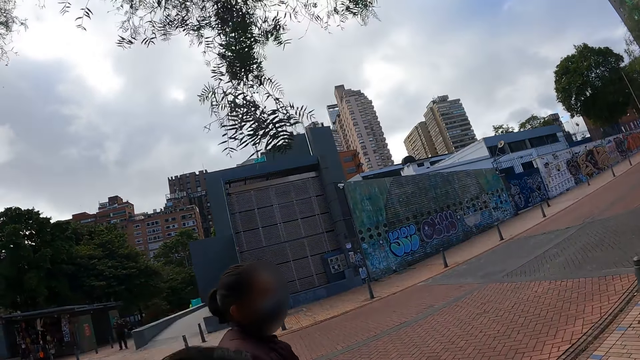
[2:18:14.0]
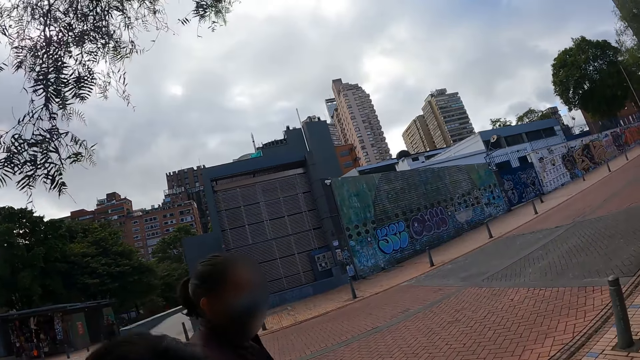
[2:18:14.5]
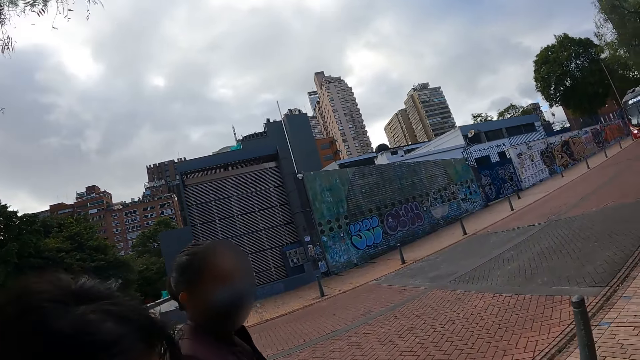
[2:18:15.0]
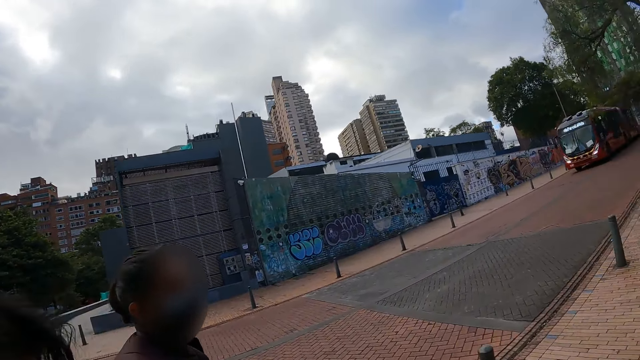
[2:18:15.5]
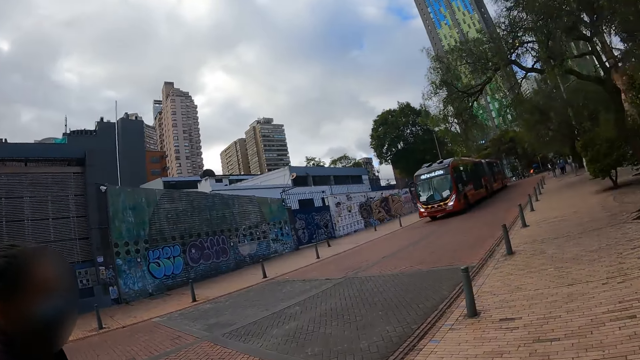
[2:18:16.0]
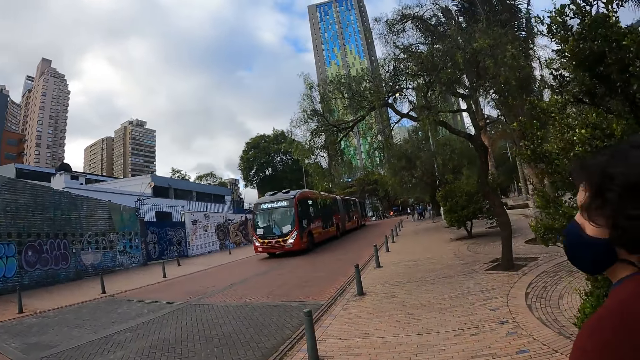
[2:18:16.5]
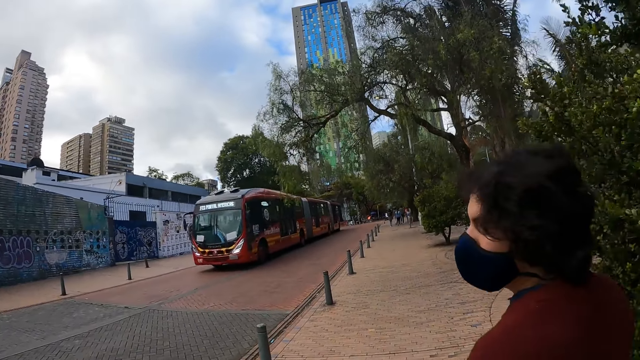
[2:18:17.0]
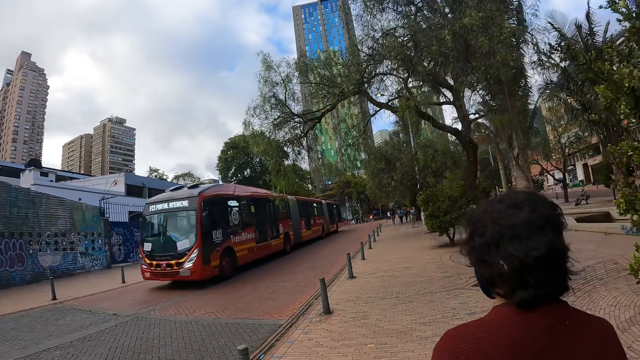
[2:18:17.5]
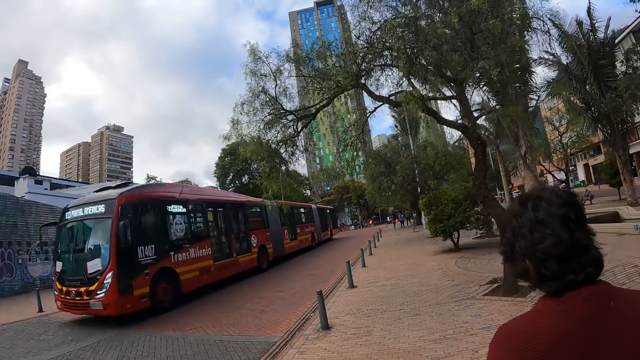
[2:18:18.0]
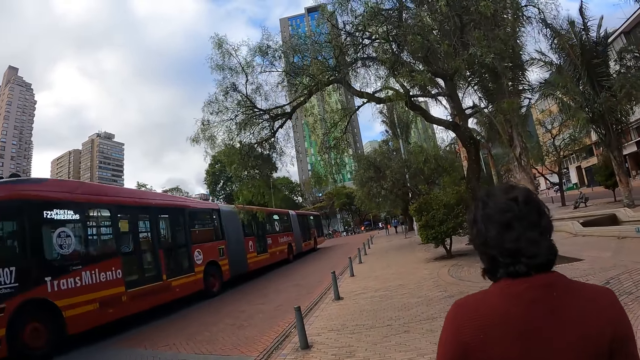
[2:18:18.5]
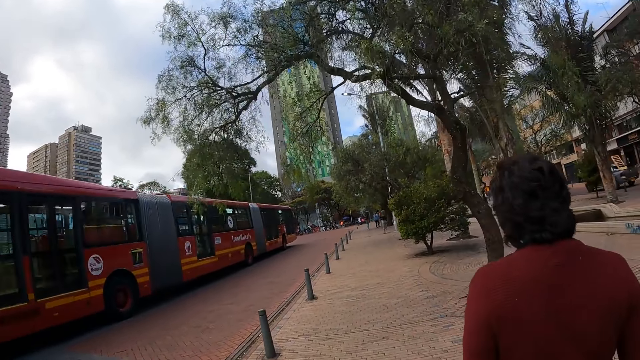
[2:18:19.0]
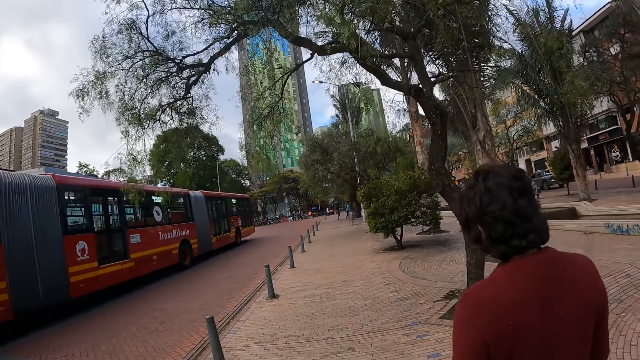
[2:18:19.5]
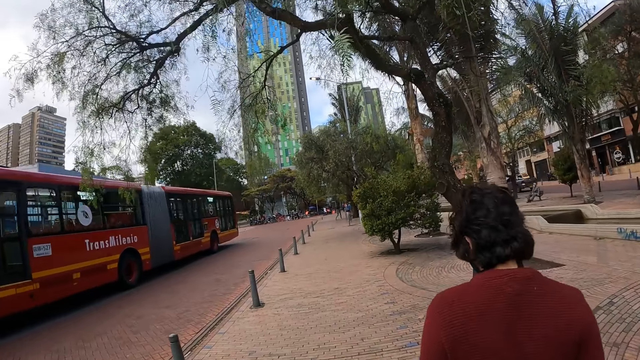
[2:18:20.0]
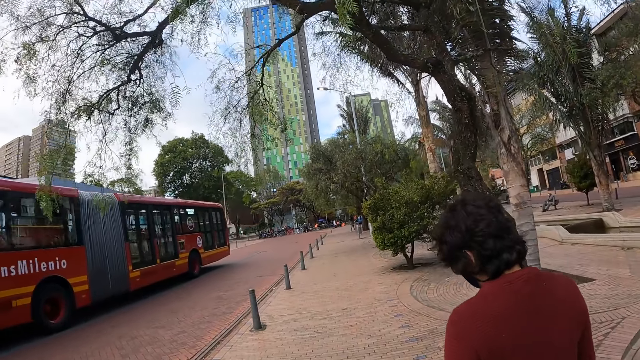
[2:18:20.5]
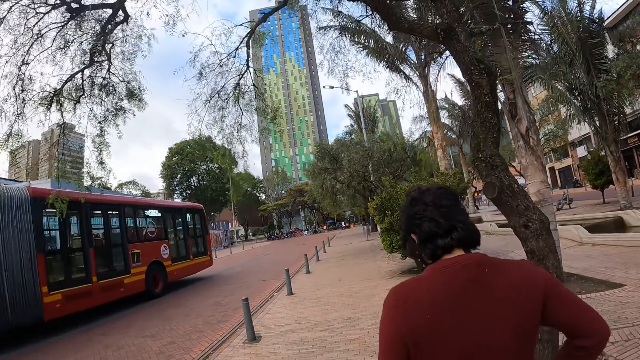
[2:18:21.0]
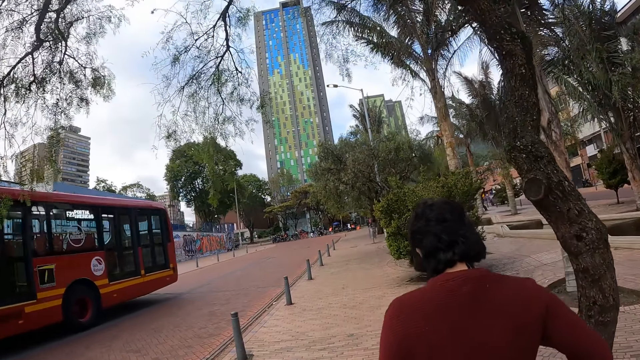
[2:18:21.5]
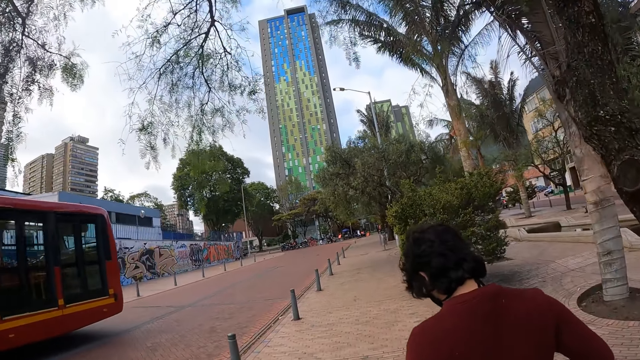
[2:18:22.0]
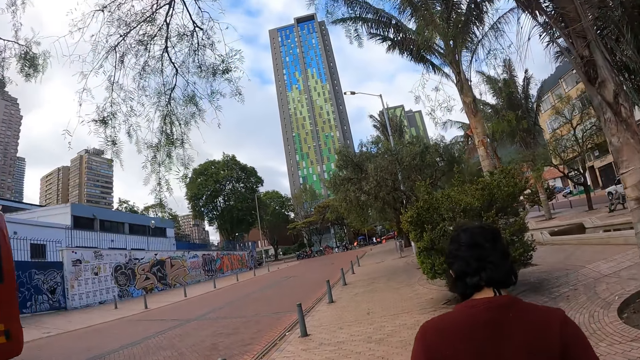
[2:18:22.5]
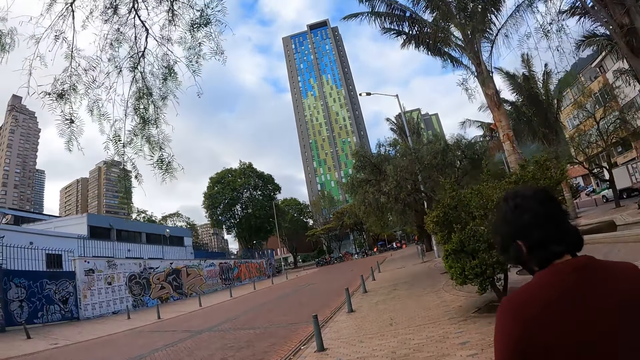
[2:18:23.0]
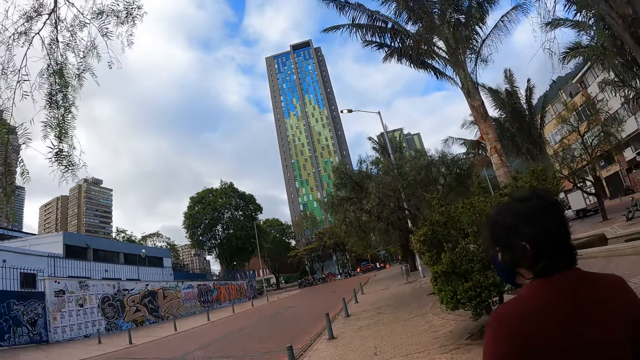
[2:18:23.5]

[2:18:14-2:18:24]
The camera wearer looks around and moves around. A person looks behind. The camera wearer walks along the sidewalk.

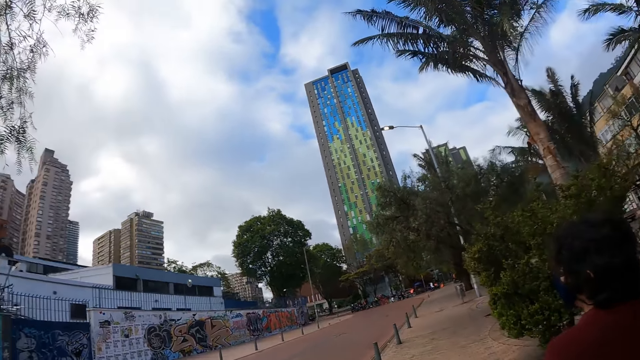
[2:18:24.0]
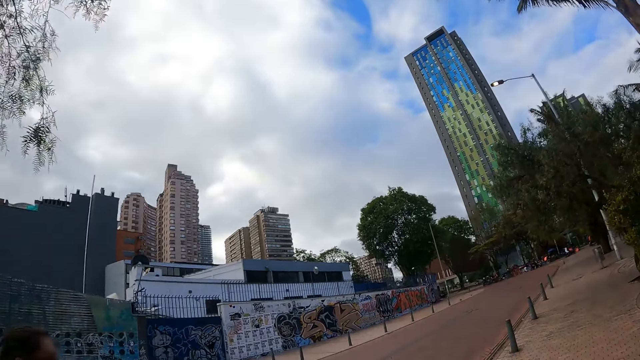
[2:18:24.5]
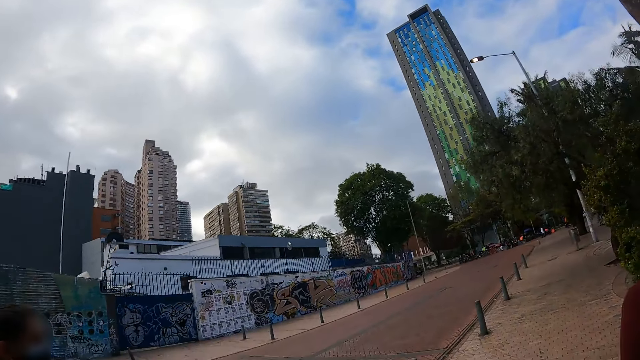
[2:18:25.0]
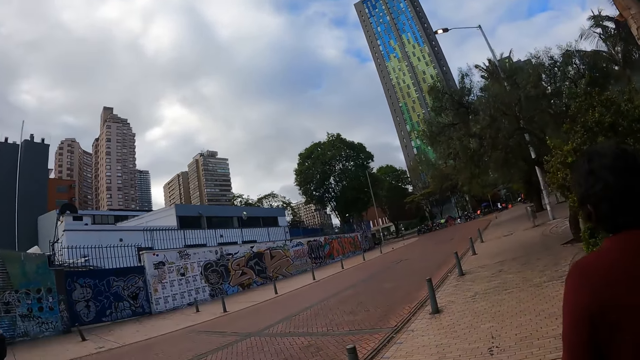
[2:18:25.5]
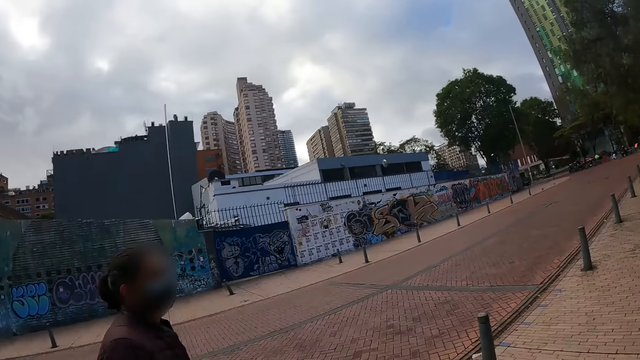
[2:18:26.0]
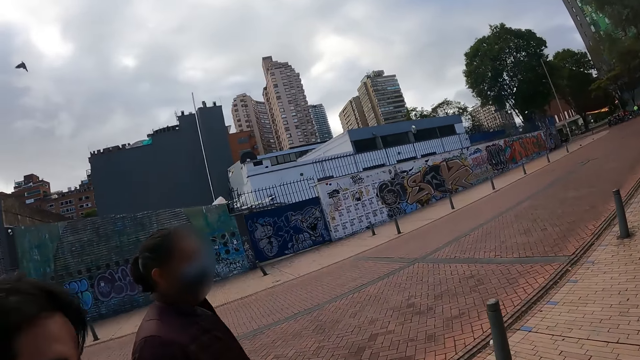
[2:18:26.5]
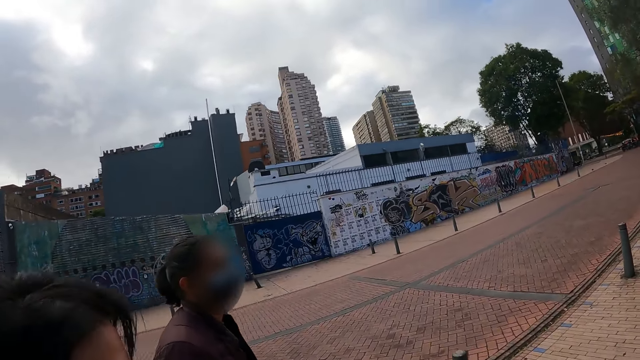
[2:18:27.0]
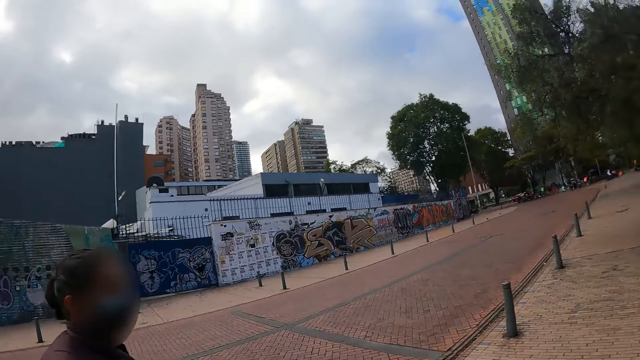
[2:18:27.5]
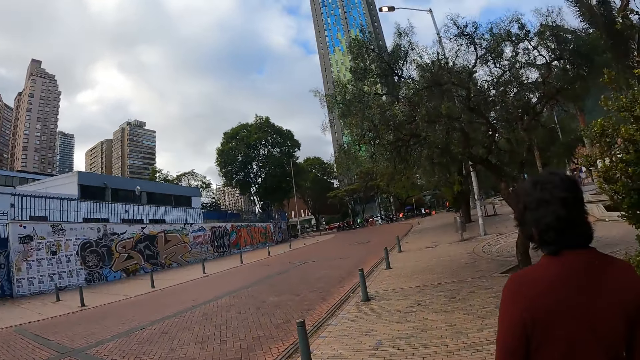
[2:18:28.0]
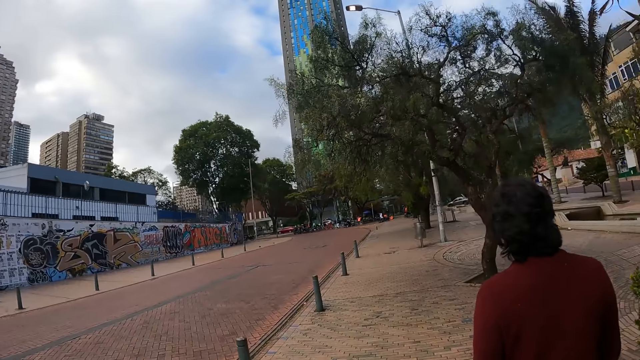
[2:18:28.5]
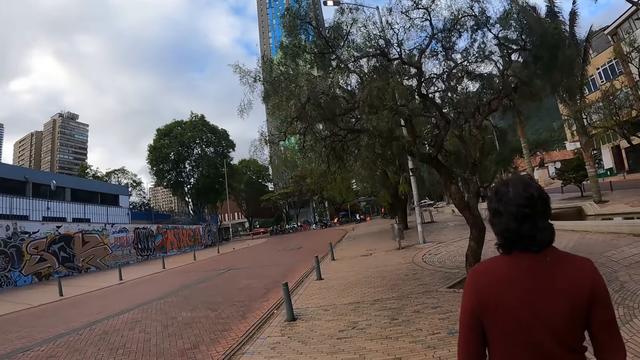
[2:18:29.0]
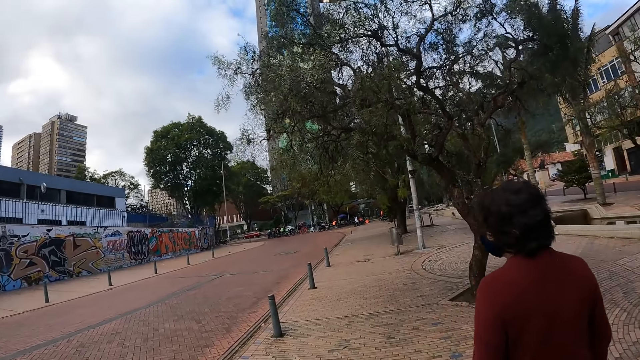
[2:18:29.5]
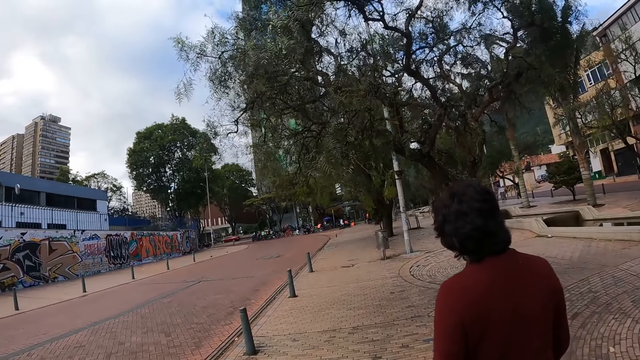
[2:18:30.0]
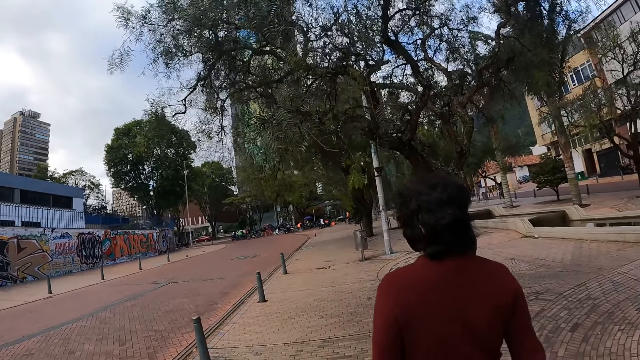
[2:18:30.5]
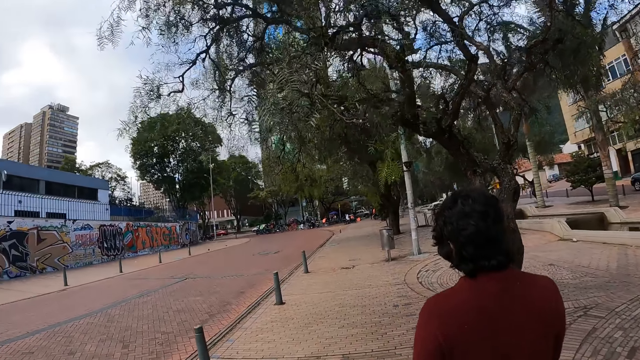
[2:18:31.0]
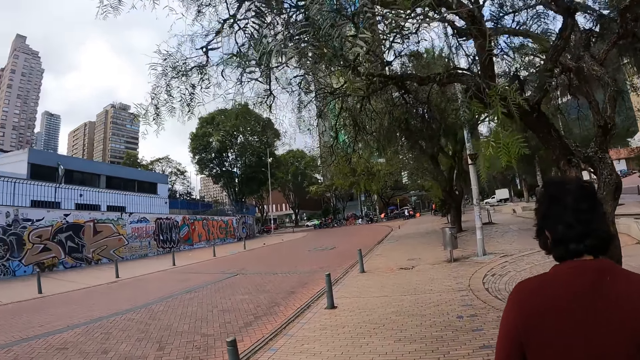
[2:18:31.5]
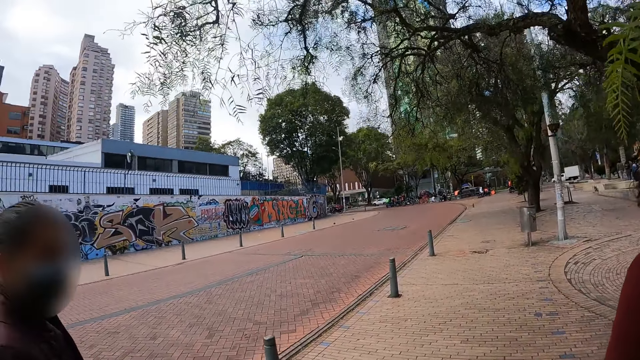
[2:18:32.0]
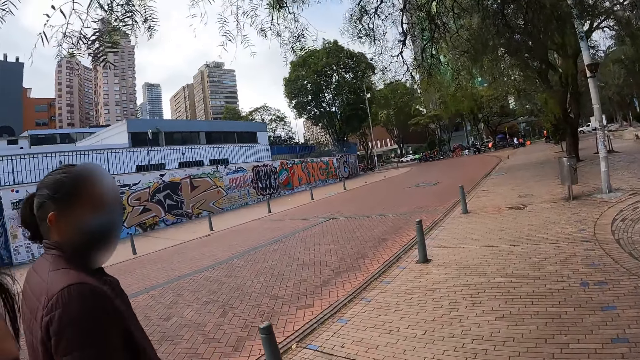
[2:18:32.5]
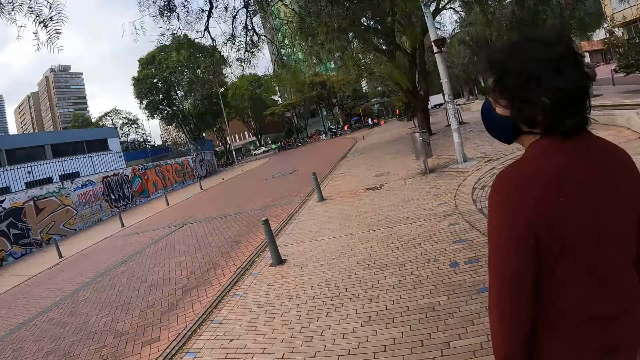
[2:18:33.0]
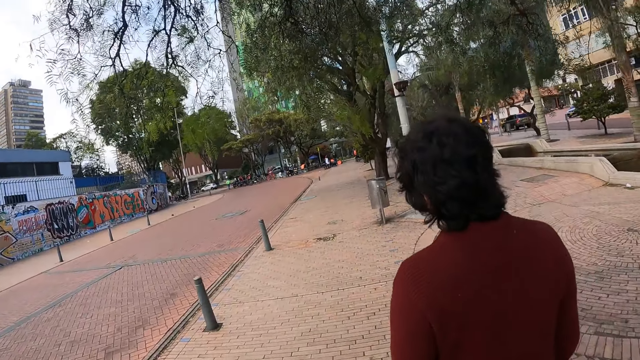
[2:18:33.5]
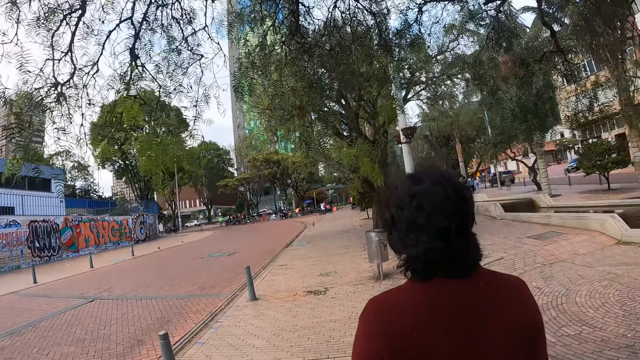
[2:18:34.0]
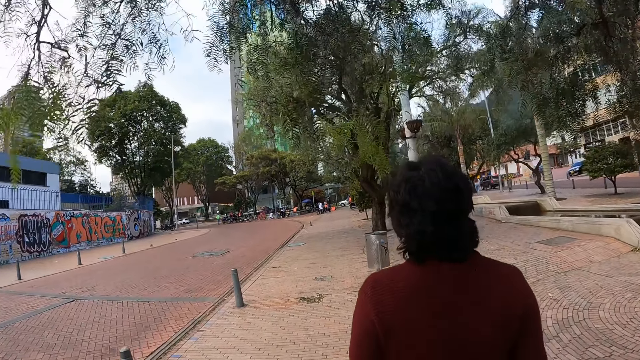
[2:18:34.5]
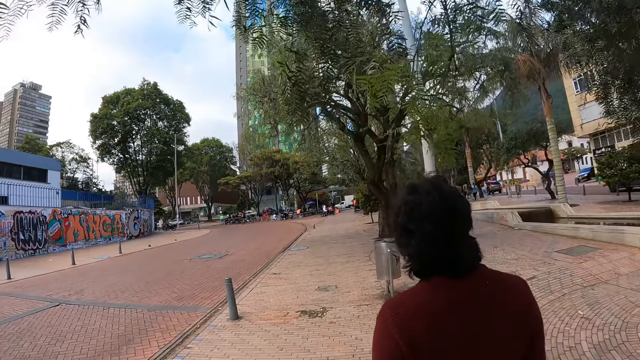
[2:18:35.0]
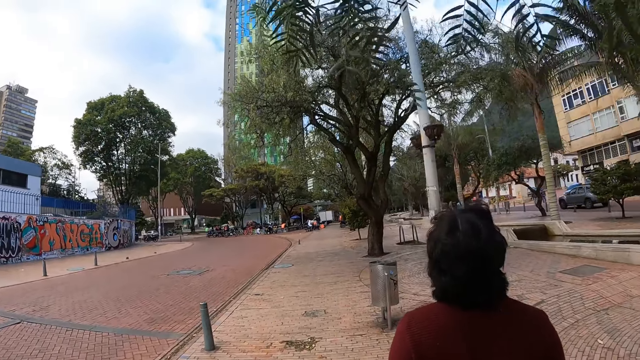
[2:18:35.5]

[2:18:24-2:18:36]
The camera wearer looks around and moves around. They walk along the sidewalk.
